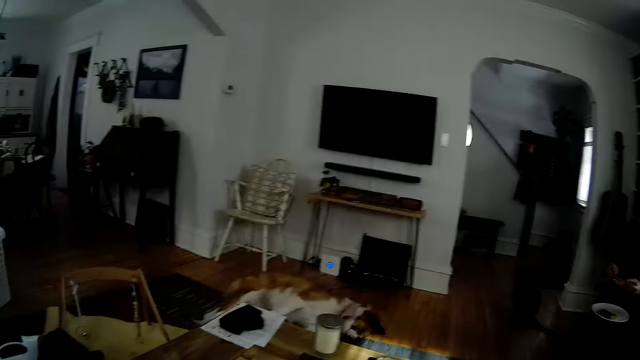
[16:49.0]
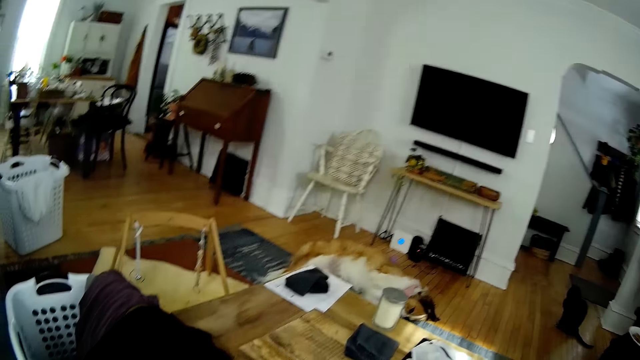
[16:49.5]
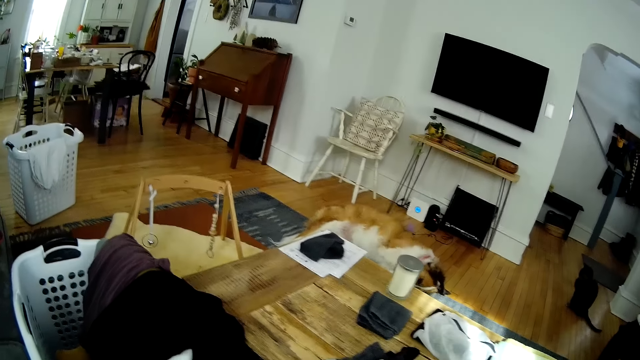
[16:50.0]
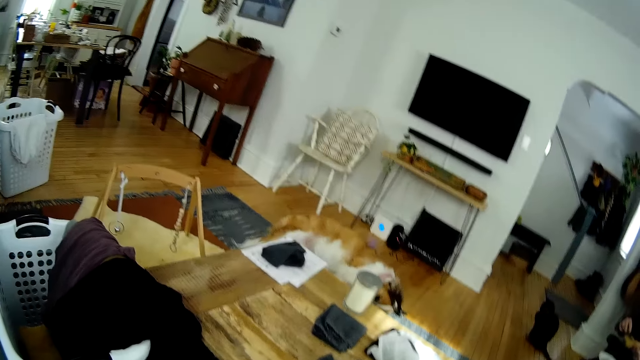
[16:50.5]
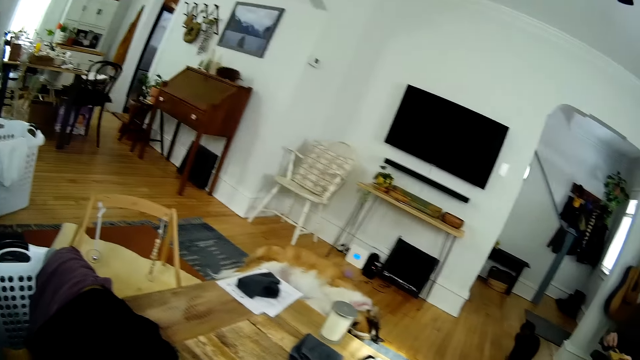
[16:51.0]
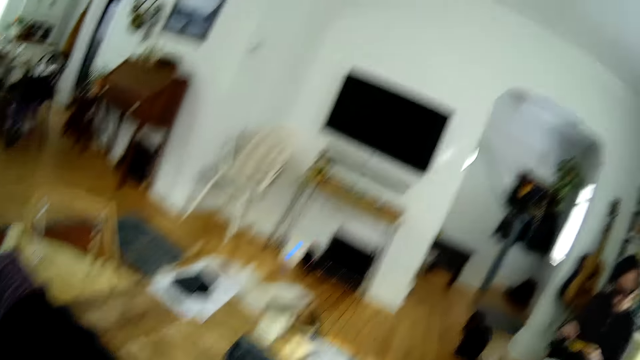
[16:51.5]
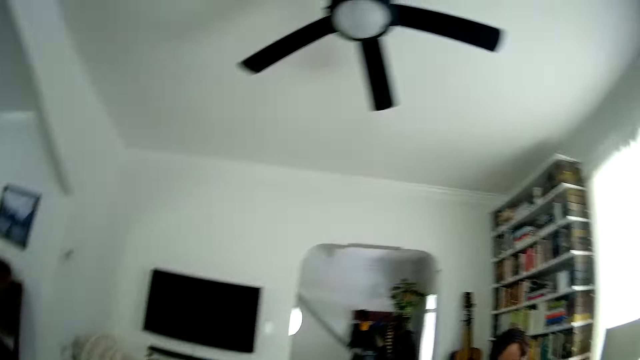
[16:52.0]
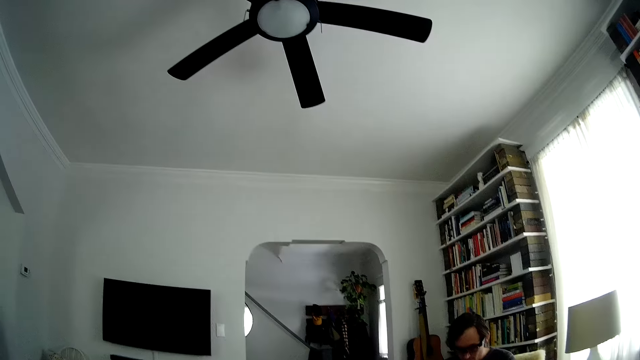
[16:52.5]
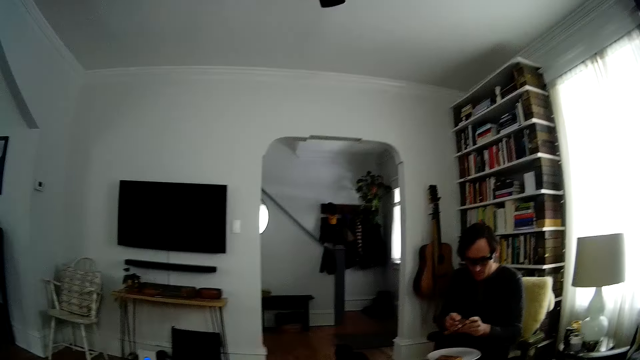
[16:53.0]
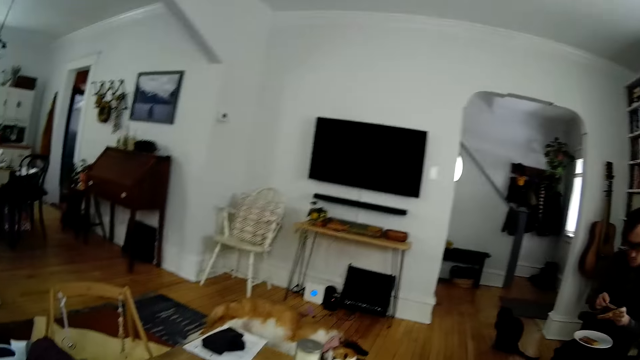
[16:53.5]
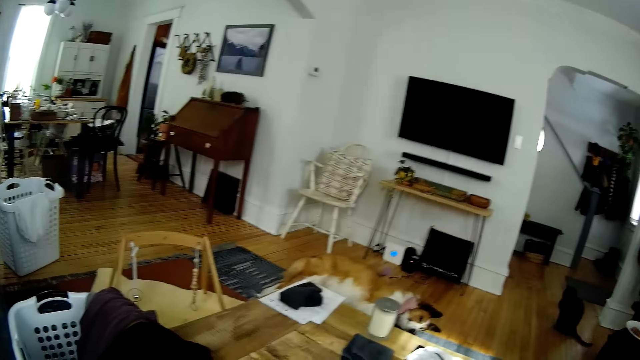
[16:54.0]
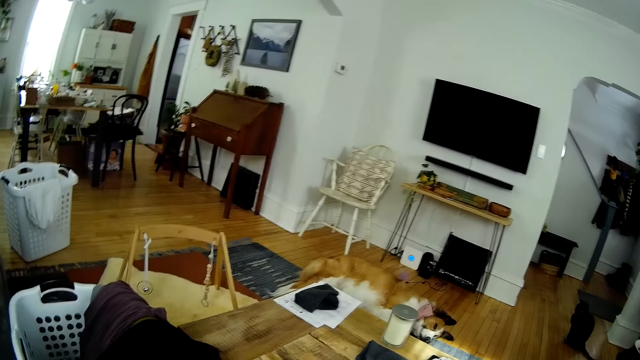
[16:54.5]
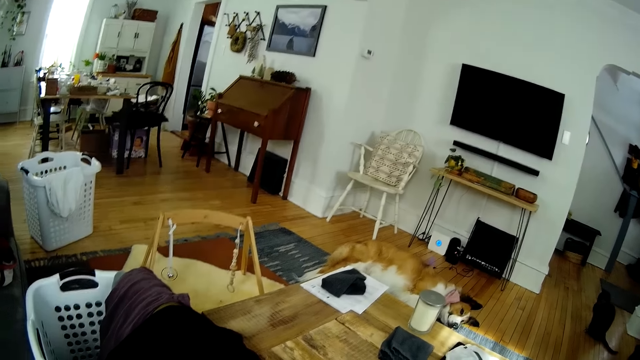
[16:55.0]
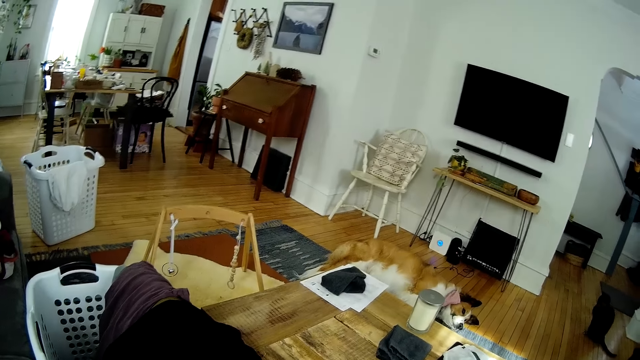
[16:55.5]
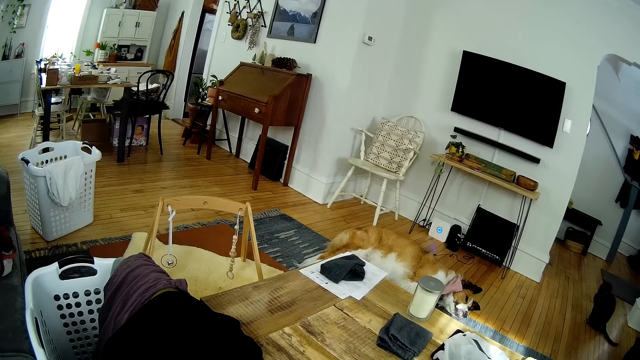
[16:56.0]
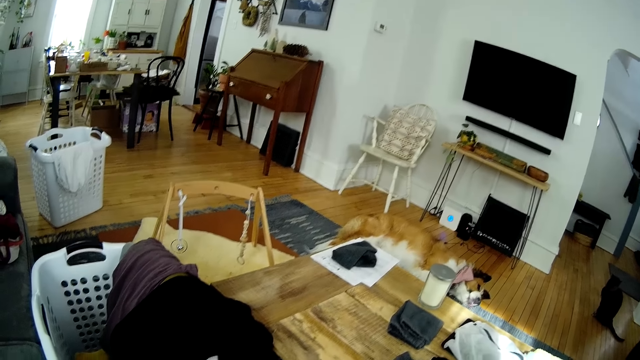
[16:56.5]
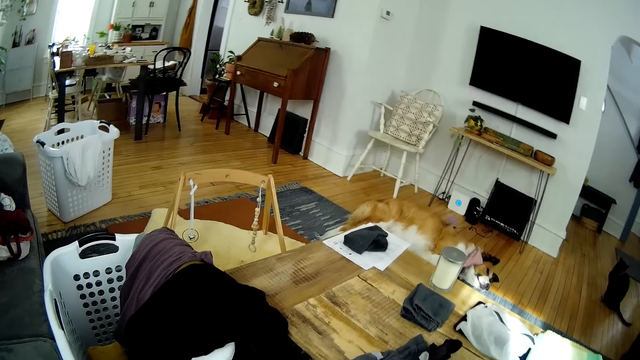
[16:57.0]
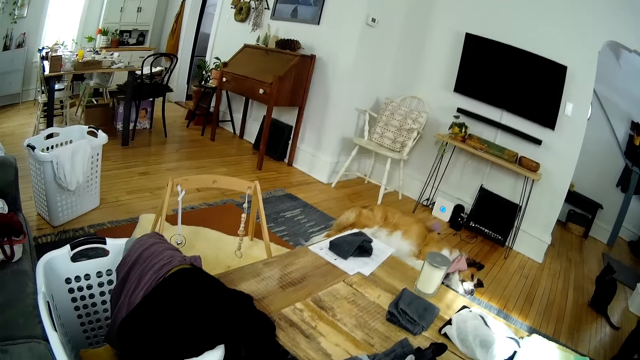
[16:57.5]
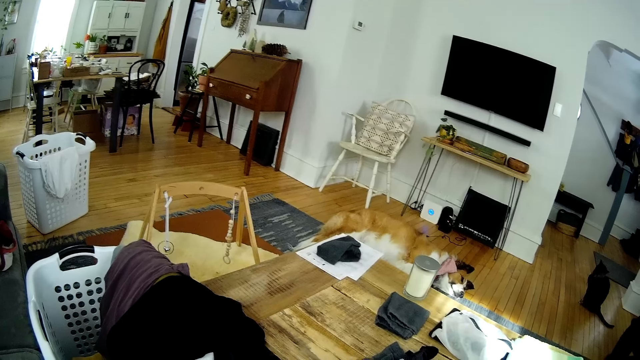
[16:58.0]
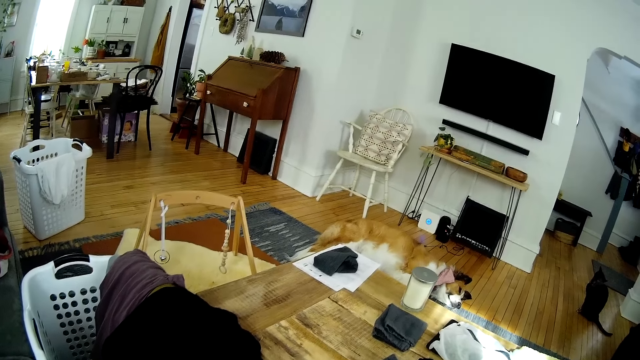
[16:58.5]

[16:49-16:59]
A man spreads peanut butter on the toast in his left hand with the table knife in his right hand.

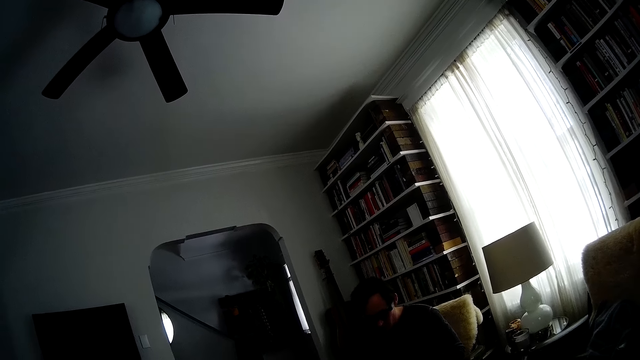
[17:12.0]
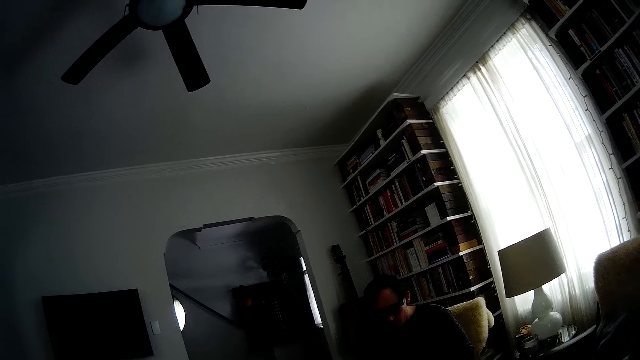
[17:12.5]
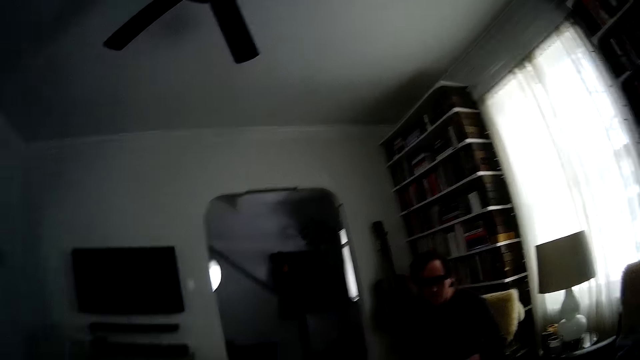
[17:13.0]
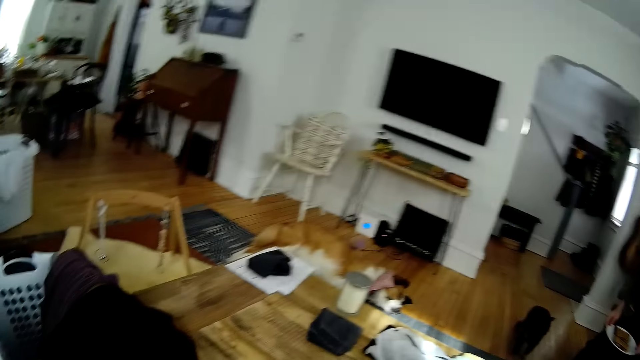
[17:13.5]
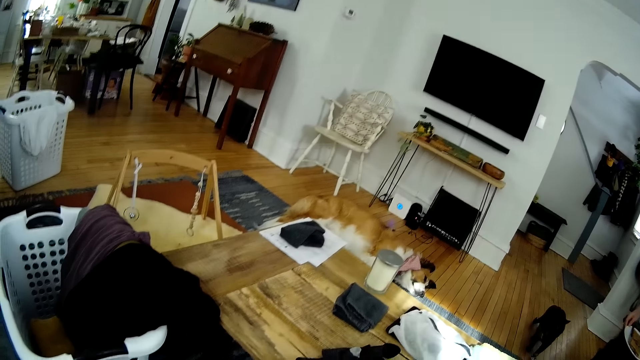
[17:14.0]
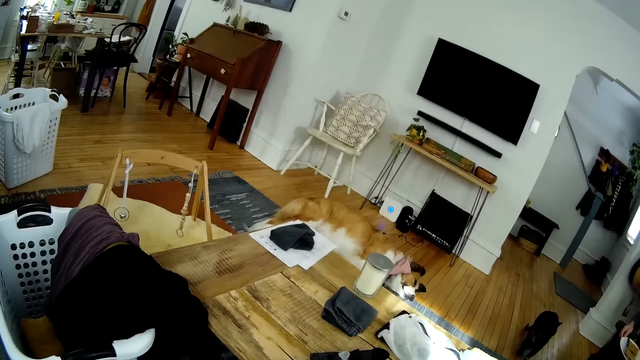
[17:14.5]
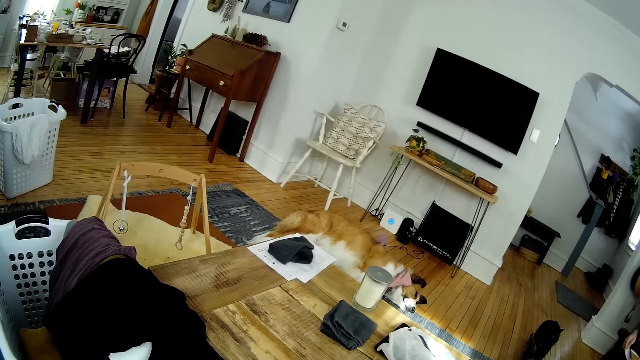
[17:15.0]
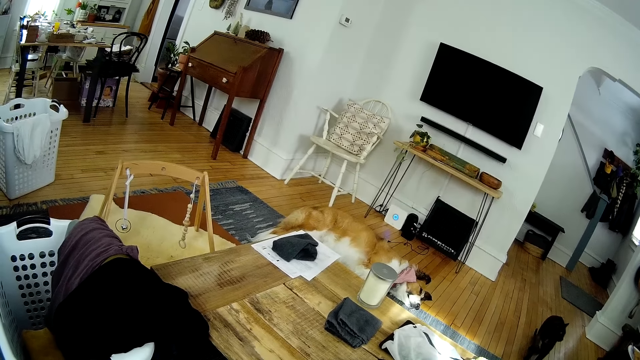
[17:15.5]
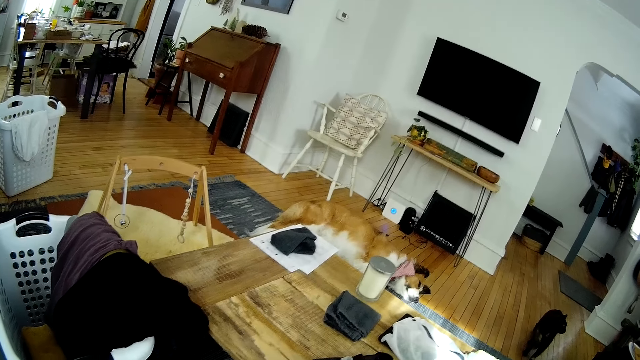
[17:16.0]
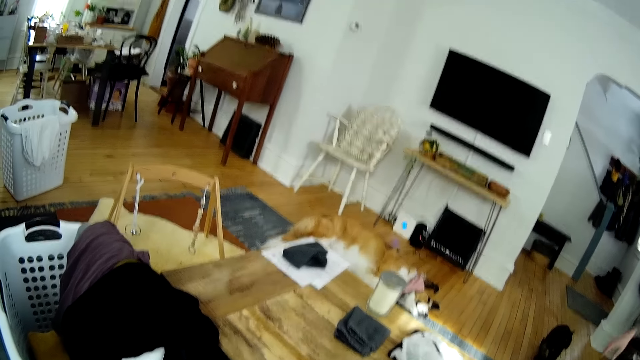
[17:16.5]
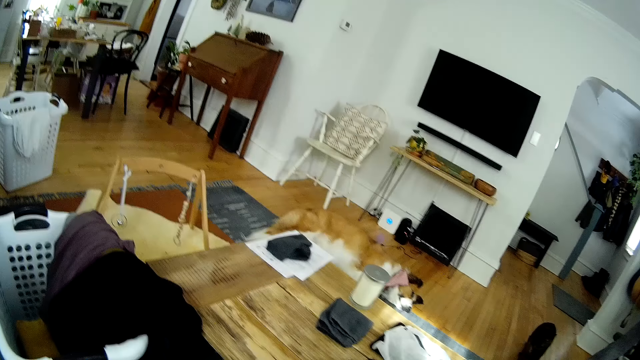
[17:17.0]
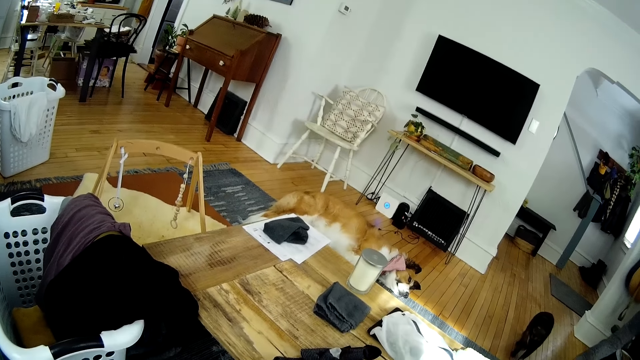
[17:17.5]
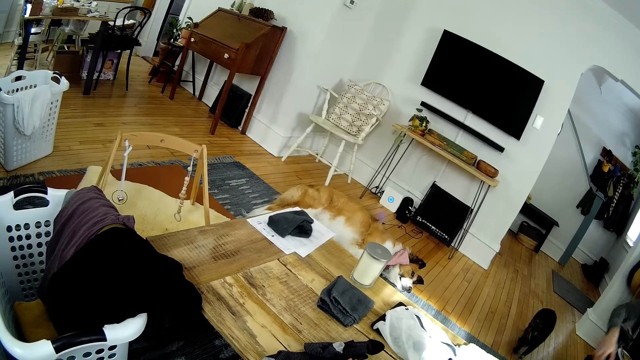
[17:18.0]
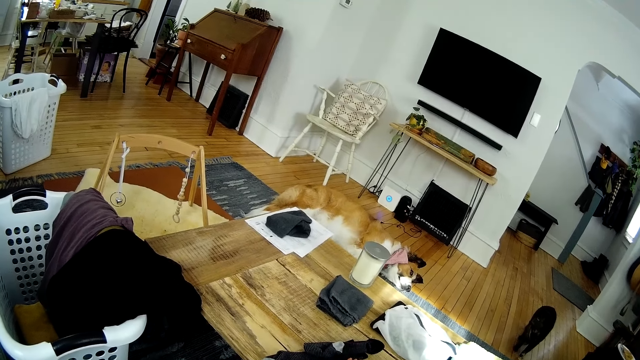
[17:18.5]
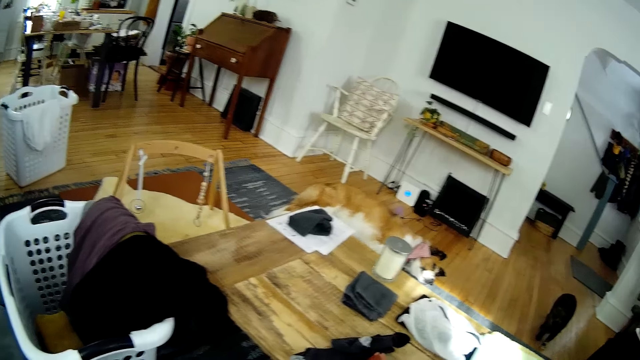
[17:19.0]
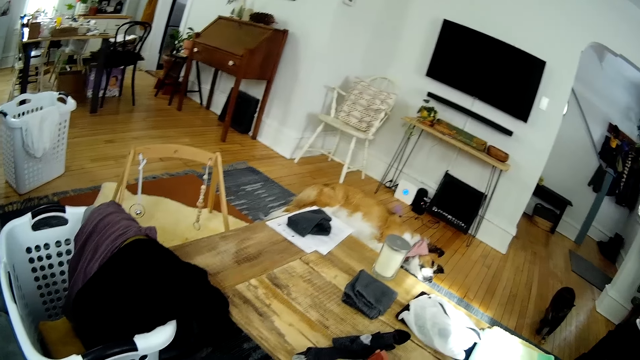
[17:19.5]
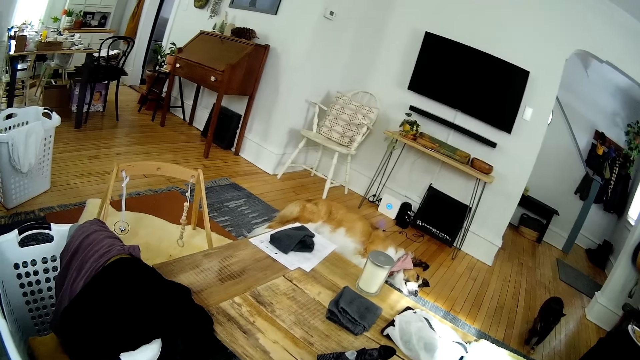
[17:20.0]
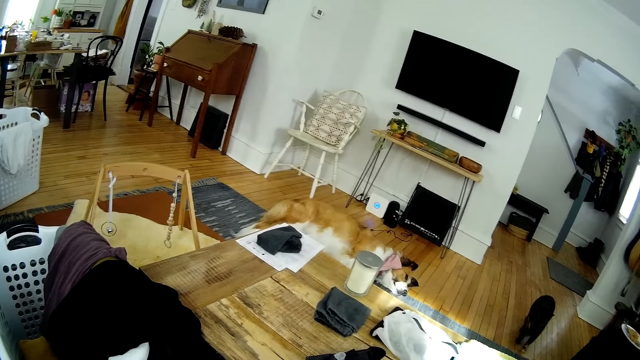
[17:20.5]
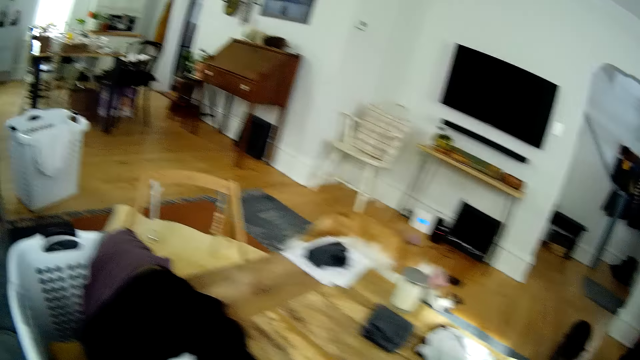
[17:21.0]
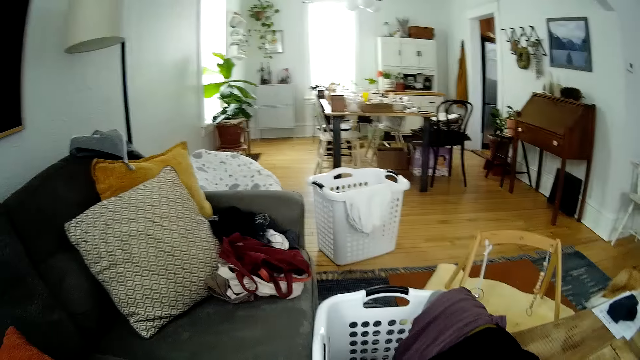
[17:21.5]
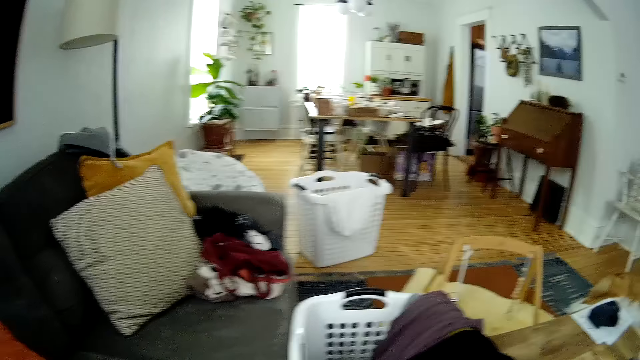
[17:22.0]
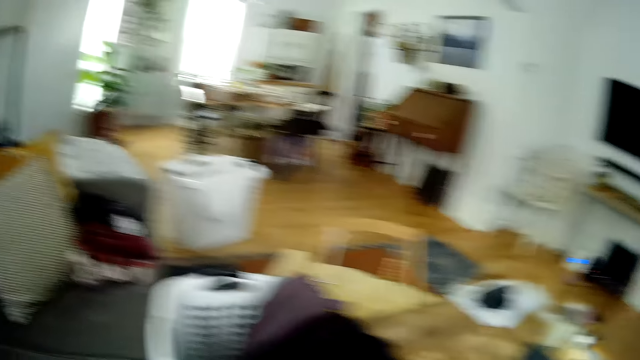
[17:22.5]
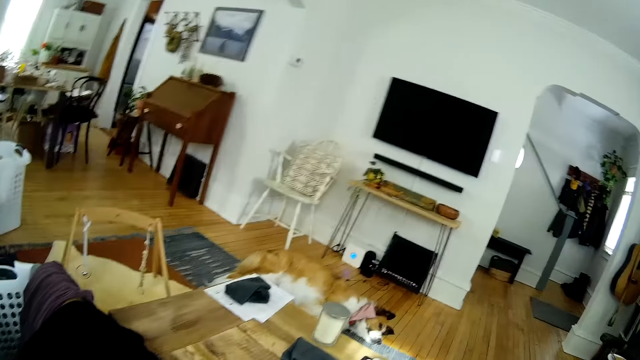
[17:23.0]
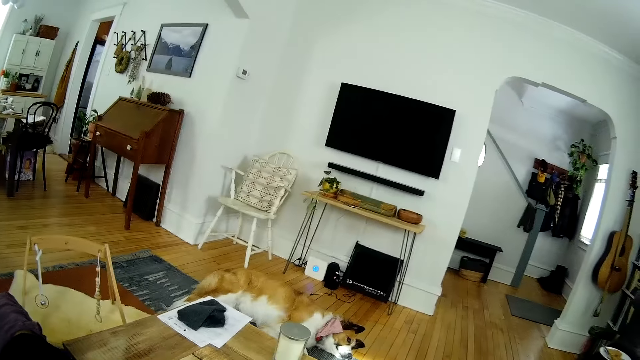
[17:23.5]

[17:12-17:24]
A man holds the plate.
